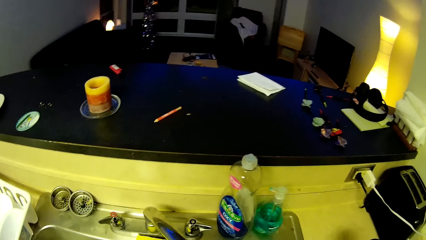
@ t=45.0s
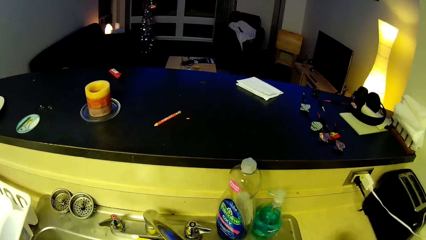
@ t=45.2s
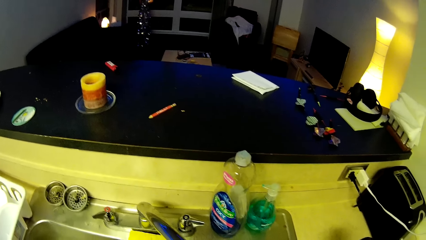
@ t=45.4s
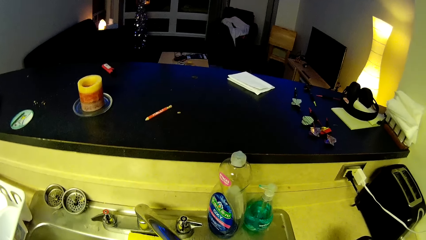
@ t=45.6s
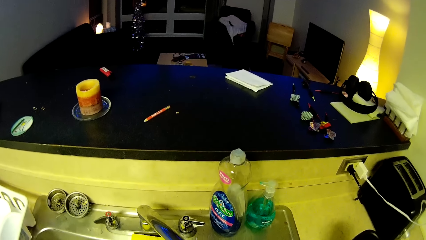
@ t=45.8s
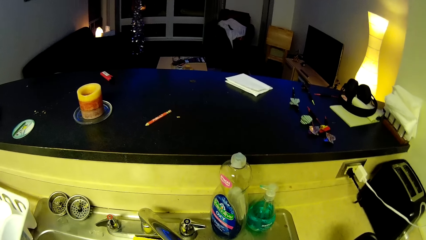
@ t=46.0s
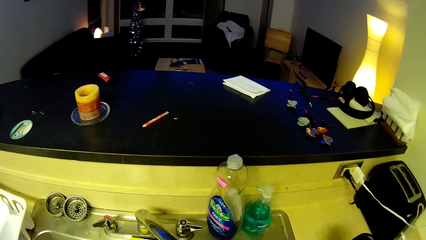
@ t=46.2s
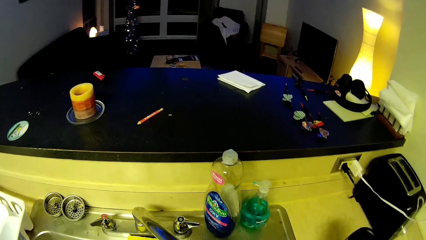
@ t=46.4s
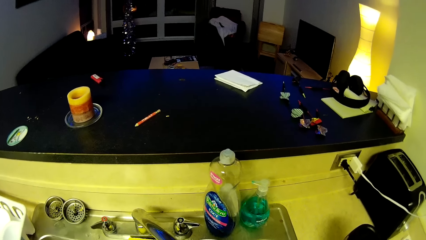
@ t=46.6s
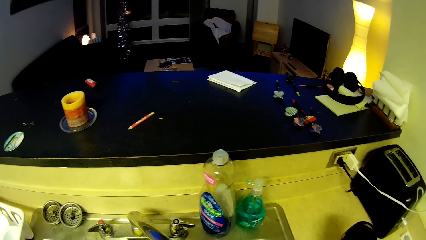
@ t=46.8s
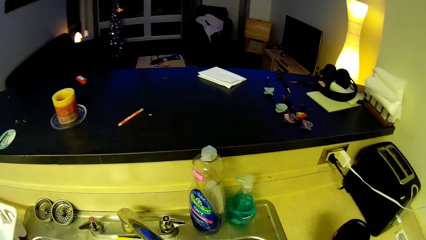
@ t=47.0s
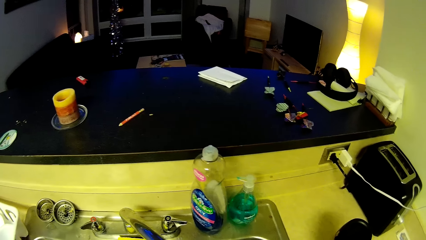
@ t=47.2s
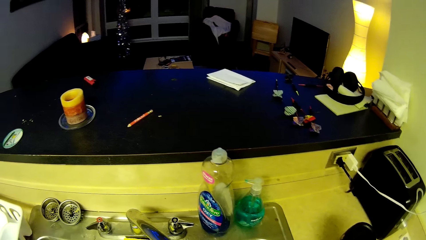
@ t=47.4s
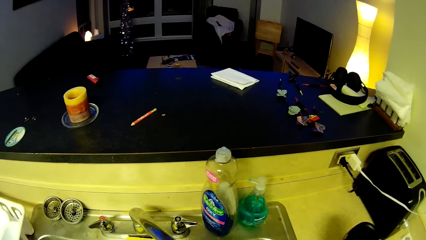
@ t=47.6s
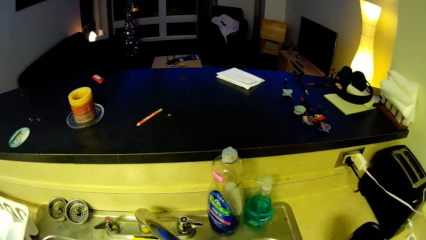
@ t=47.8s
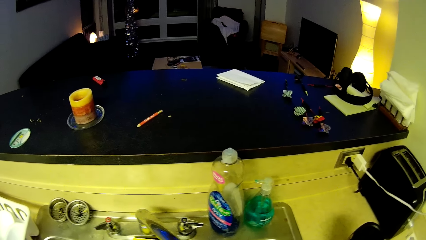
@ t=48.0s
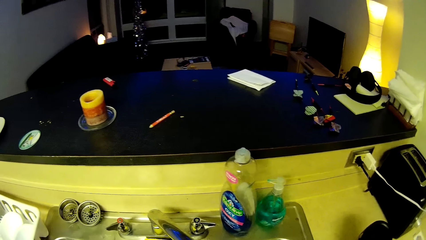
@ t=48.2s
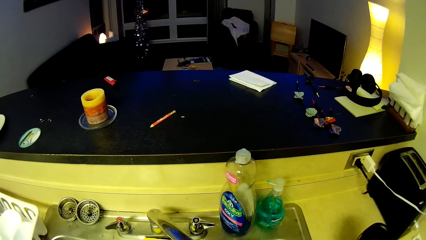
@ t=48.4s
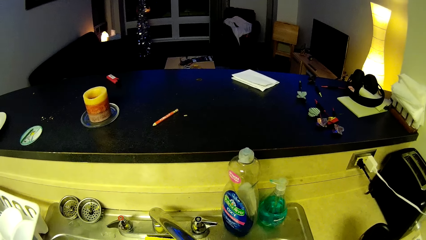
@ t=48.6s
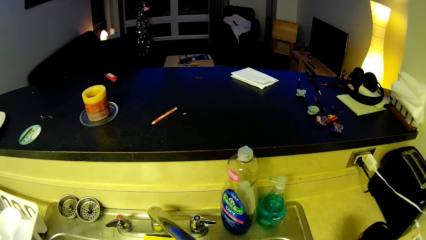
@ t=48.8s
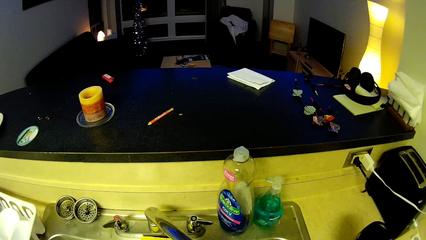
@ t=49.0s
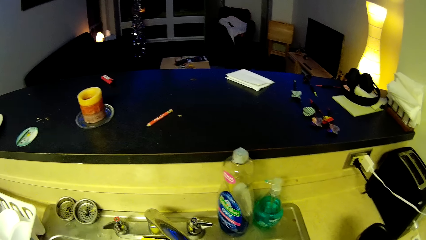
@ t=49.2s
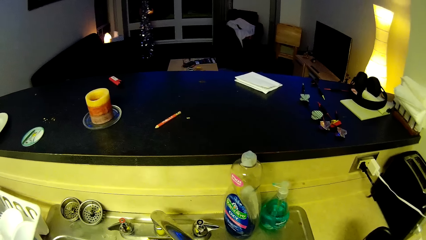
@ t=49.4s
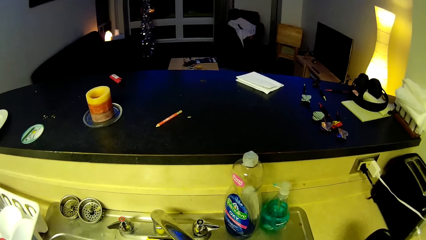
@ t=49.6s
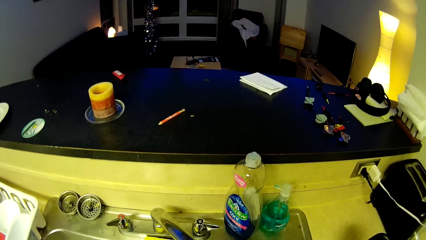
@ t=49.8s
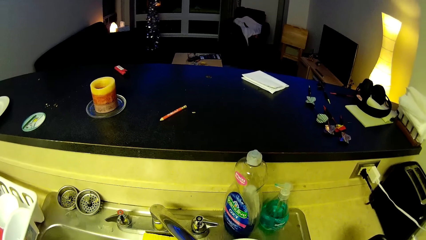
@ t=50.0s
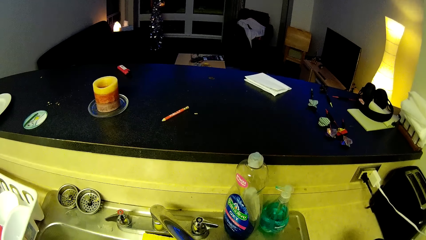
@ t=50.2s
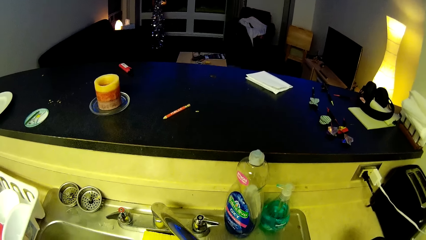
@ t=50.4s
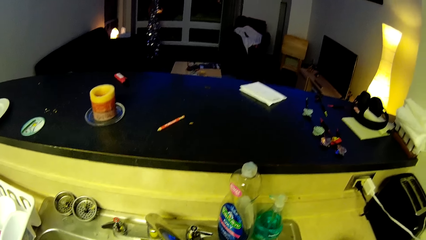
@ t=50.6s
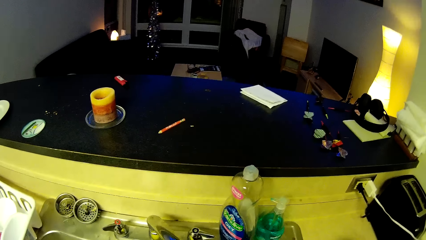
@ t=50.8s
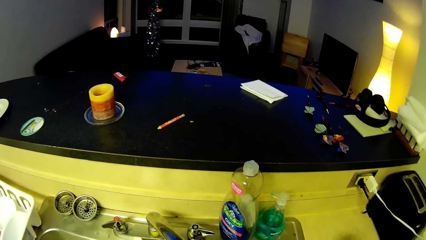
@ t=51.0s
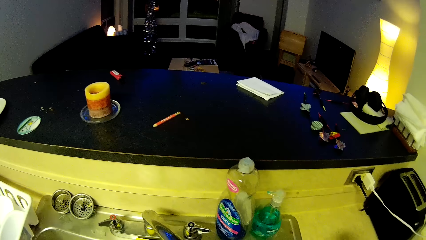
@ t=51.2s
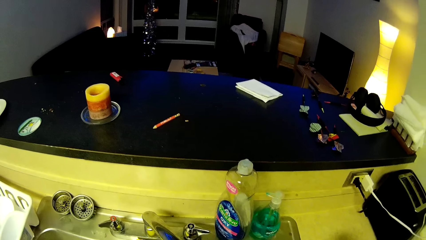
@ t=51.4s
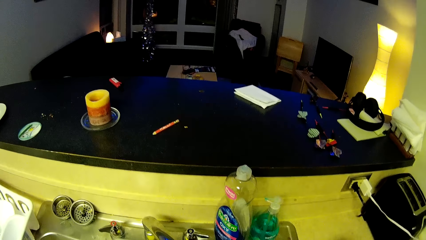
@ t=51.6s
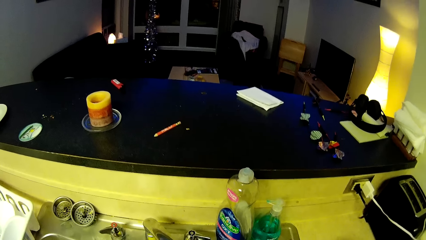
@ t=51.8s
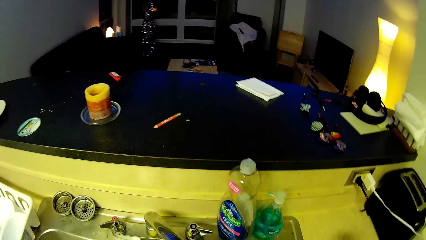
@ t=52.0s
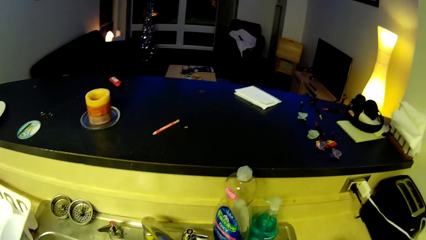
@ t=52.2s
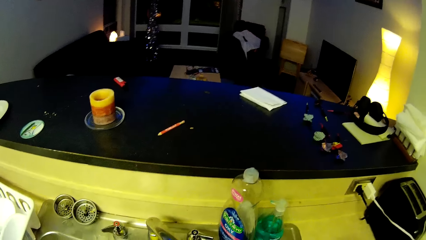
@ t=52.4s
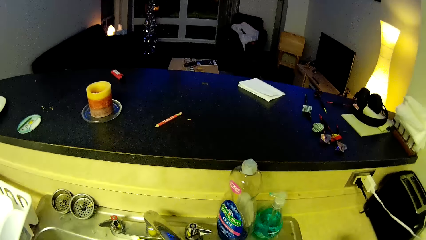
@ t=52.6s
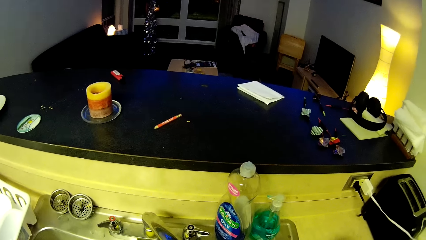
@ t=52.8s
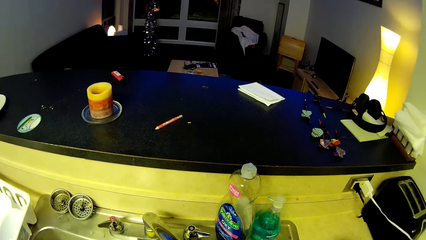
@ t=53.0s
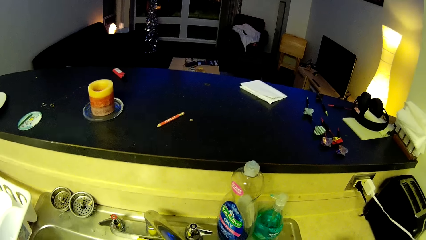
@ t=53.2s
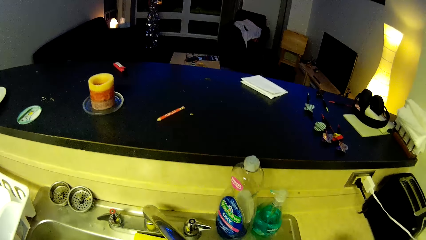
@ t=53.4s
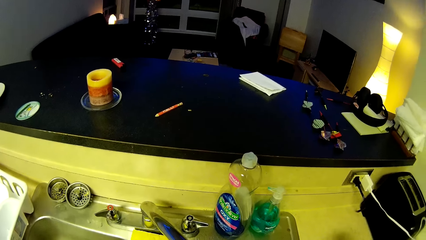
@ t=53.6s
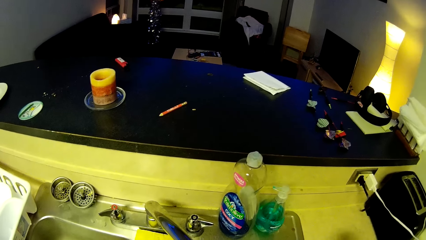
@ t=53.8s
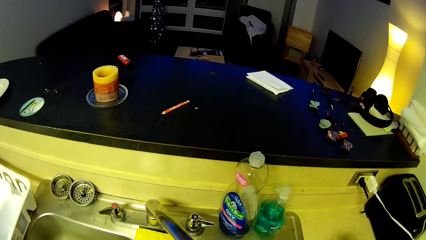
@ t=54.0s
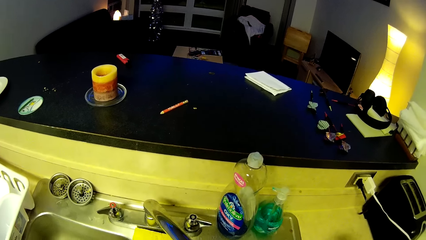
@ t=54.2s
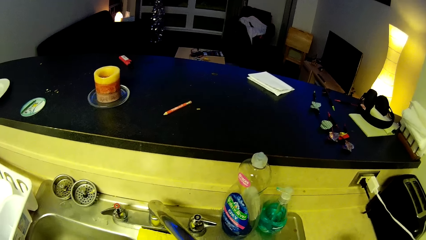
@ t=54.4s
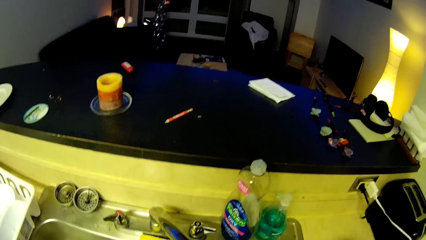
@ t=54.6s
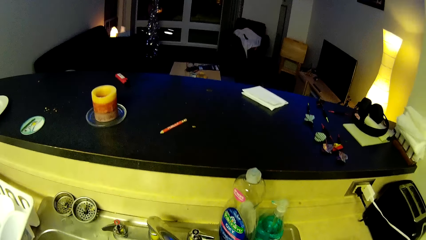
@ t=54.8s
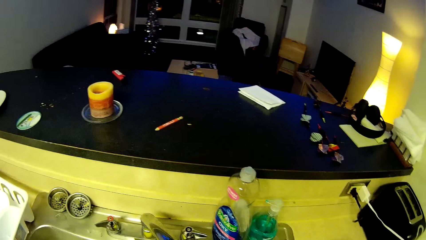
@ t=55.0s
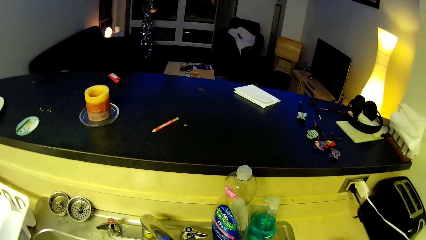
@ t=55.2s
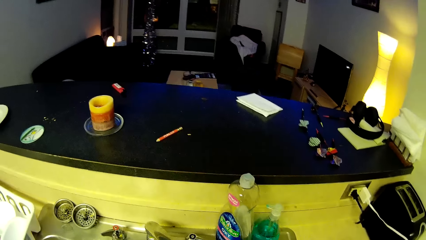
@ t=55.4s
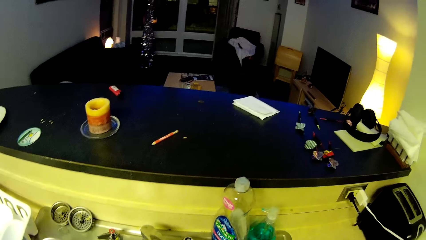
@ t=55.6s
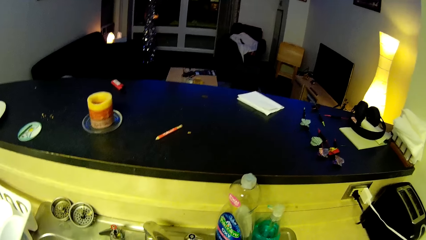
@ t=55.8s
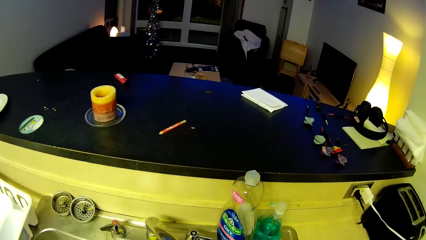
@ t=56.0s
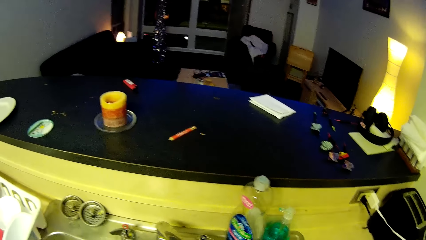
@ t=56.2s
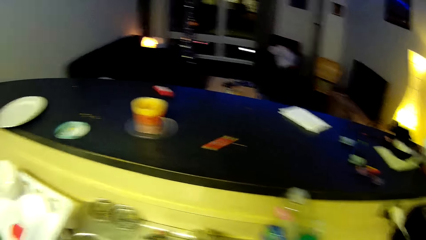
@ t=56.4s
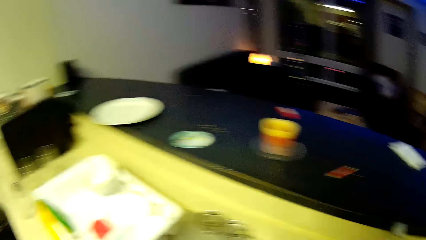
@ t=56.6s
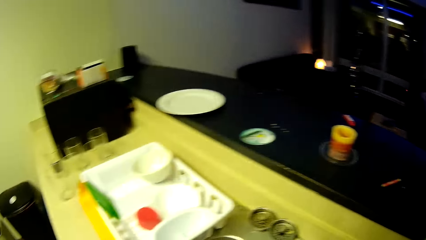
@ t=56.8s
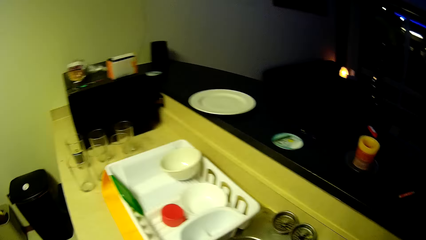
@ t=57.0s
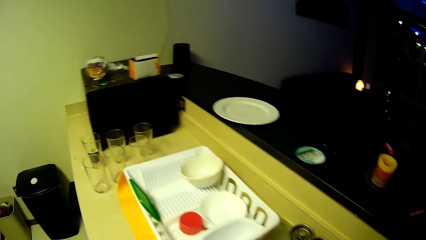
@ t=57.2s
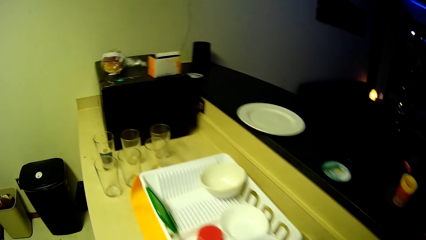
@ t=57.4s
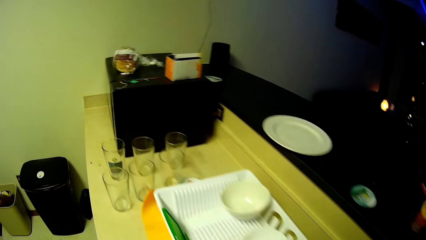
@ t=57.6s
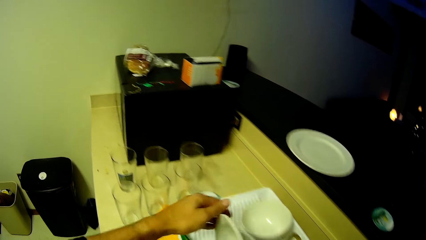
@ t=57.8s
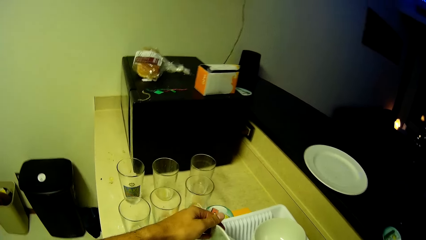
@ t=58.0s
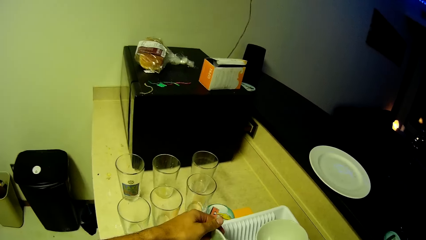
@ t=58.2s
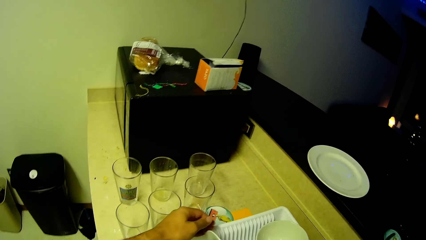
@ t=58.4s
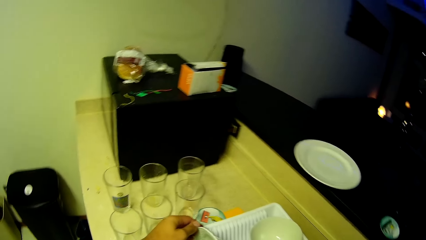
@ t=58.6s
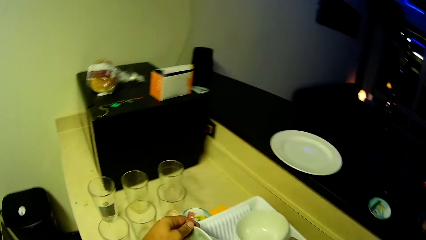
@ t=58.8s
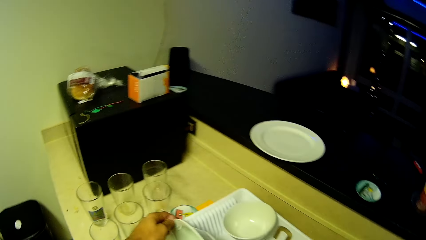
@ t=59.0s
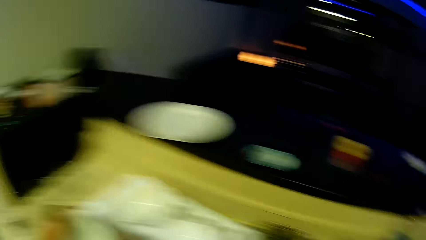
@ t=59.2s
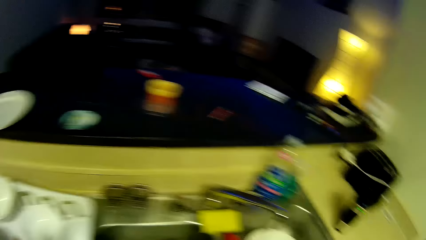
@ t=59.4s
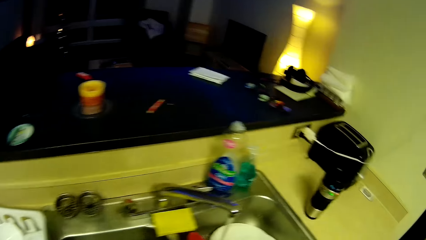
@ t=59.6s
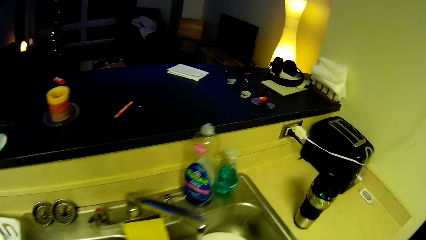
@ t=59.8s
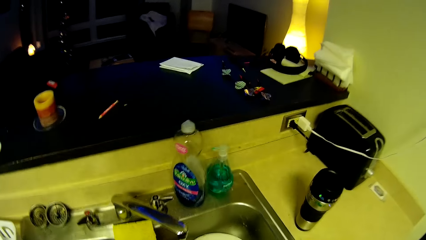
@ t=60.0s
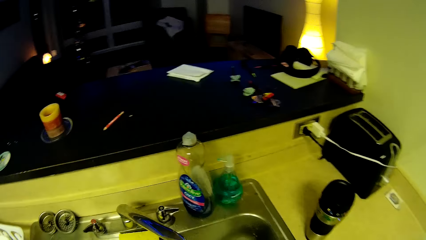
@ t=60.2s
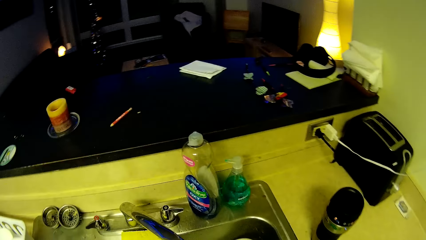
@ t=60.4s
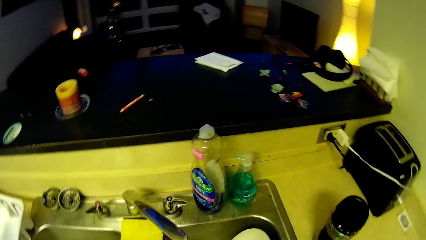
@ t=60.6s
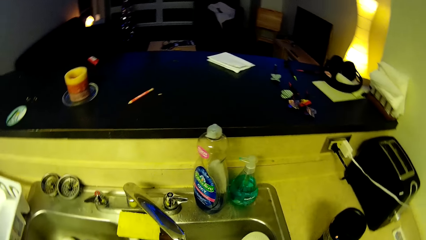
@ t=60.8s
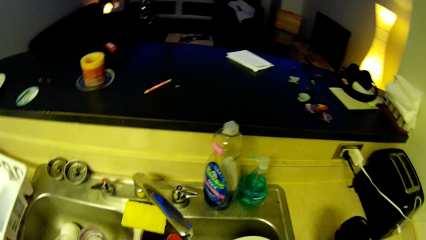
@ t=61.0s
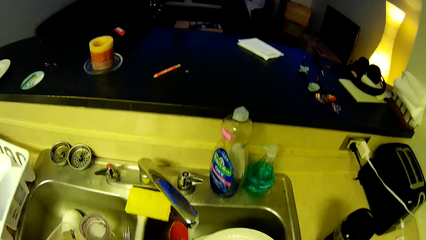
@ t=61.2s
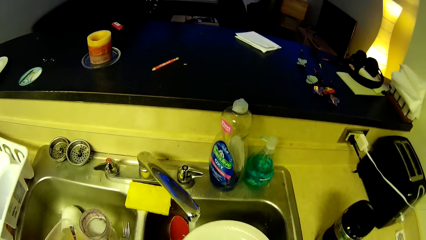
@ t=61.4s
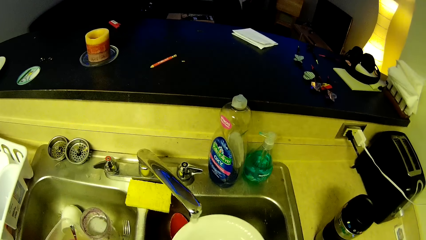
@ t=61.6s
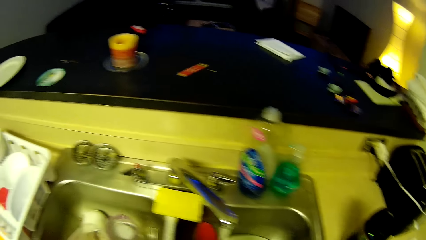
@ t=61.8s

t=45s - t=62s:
The camera wearer walks towards a kitchen counter. They drop the plate in a plate drainer. They walk towards a sink.
